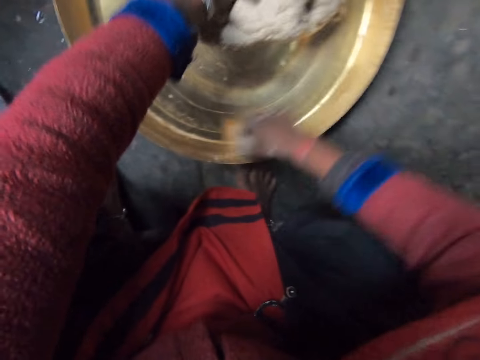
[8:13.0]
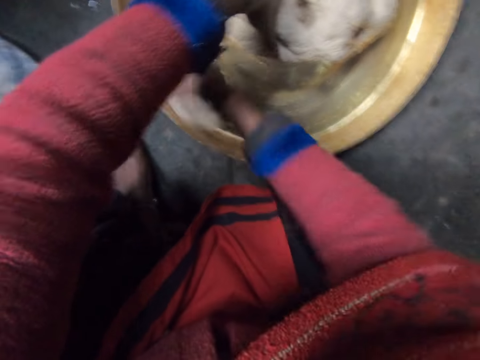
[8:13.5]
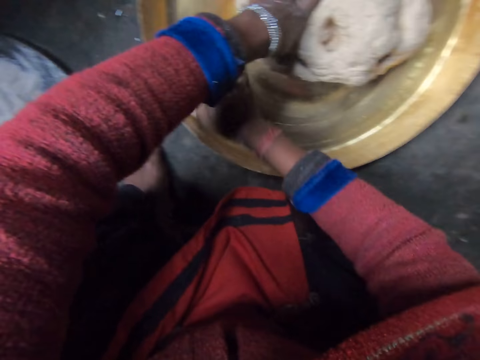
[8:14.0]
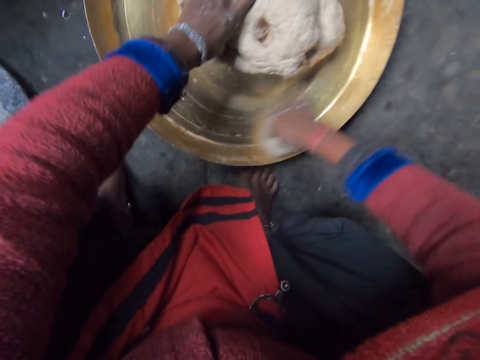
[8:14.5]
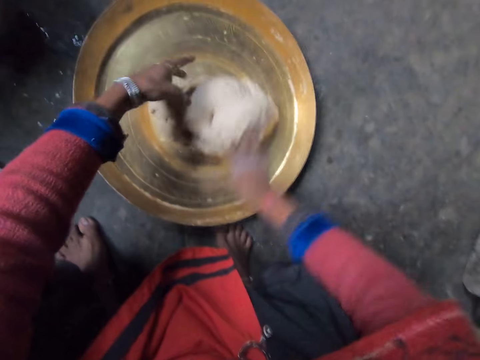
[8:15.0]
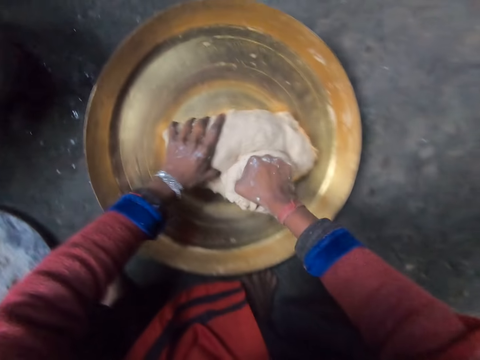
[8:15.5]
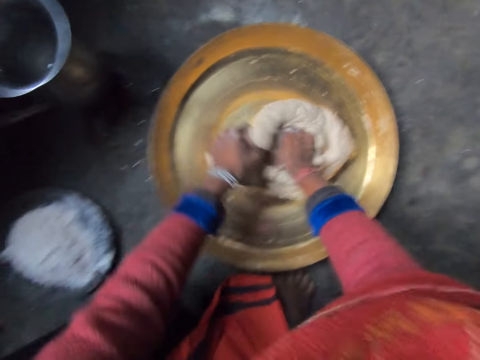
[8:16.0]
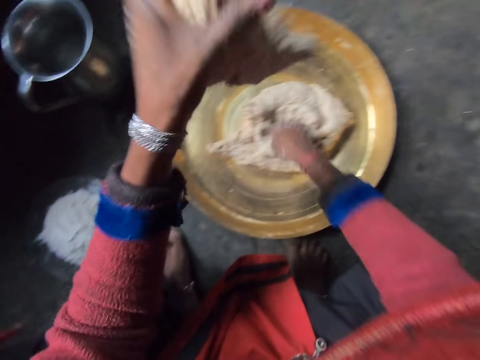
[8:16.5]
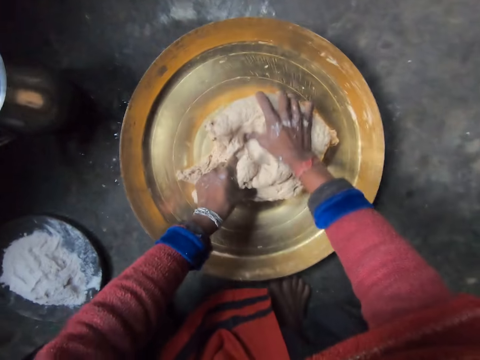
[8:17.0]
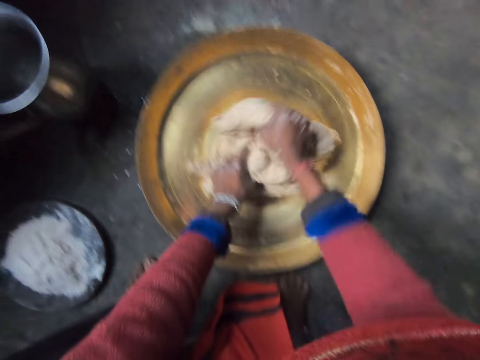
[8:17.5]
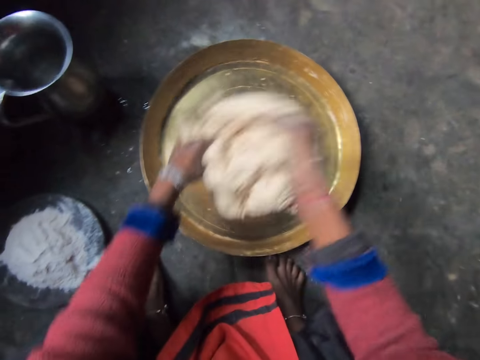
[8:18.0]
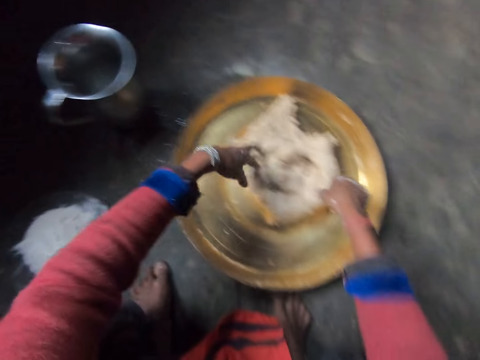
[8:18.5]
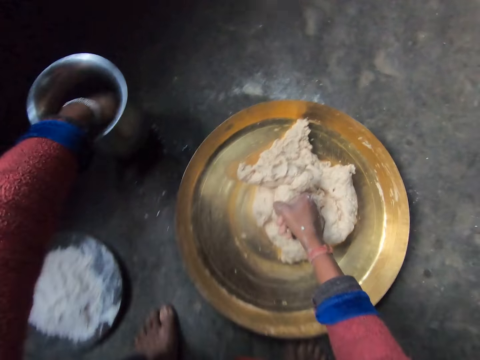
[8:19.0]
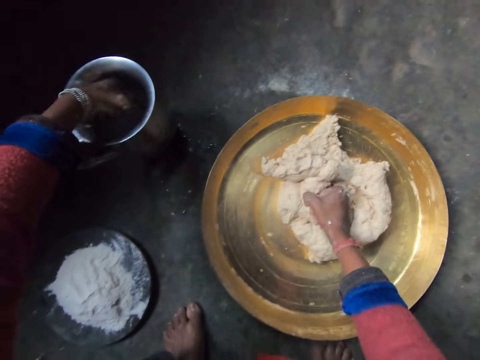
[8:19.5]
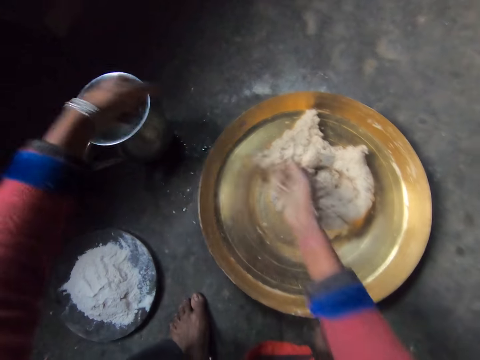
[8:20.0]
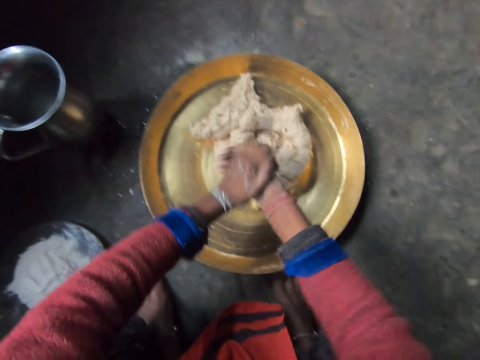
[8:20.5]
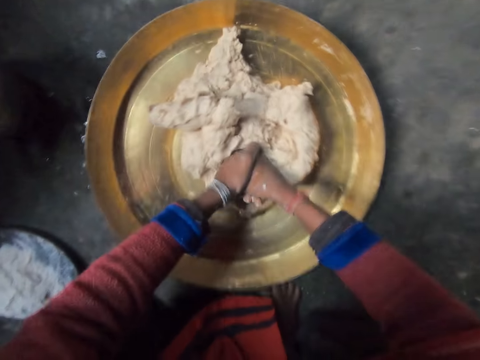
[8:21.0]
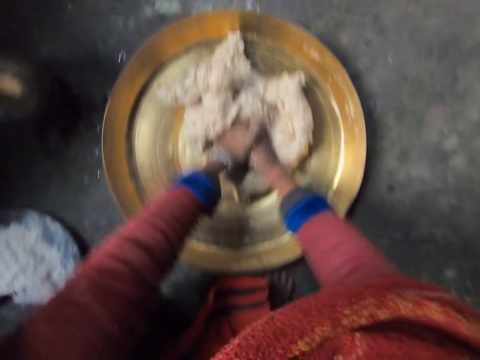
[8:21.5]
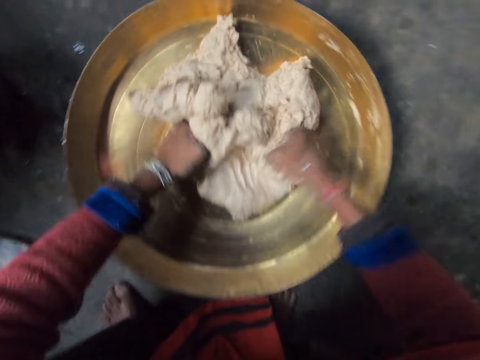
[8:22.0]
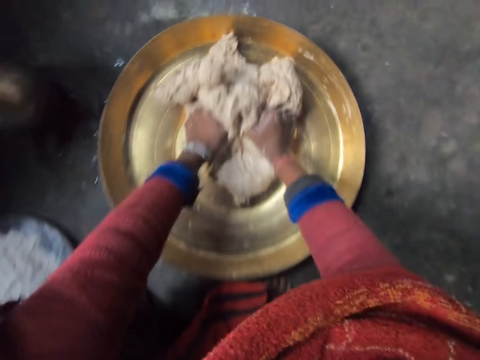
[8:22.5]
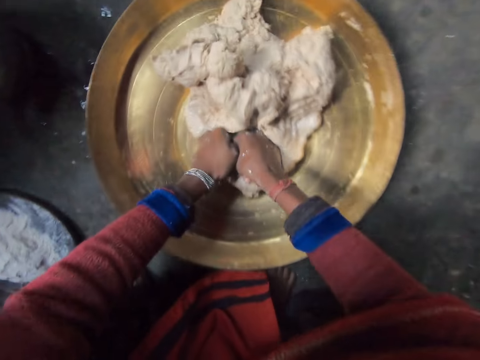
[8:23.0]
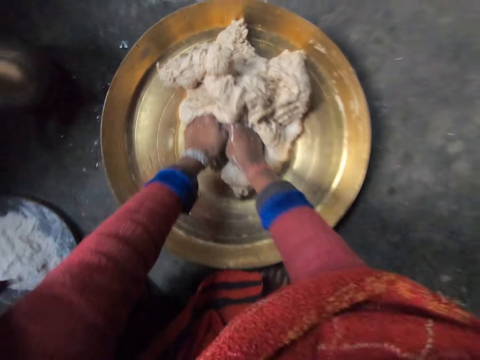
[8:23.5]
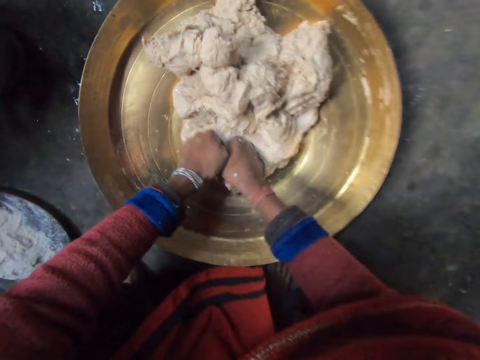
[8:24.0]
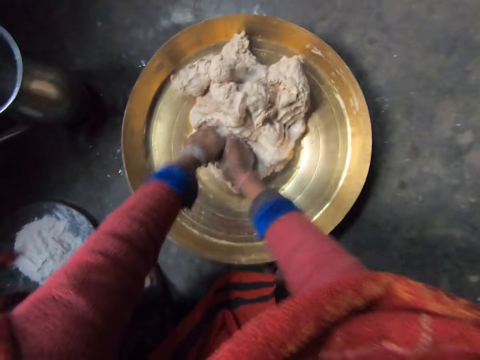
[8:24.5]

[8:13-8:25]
The camera wearer kneads the flour in the tray with her hands. She puts the dough on the dough, holds the dough, cuts the dough with her hand, lifts the dough, puts the dough on the dough and kneads the dough with both hands. She flips the dough. She takes water from the container or jug with her left hand. She lifts the dough and puts the dough in the tray. She puts her hand in the jug. She rubs her hands together. She removes her hand from the jug. She puts water on her hand. She kneads the flour in the tray with her hands.

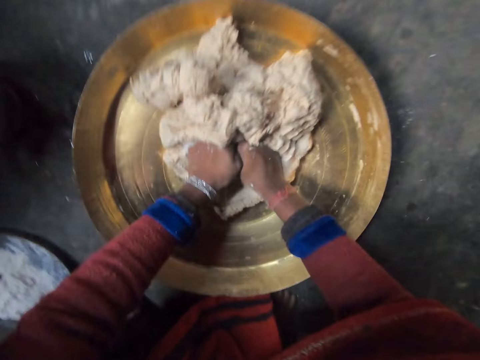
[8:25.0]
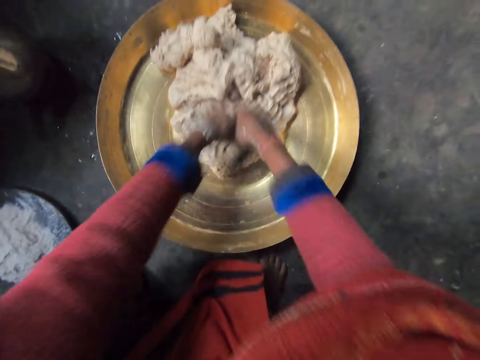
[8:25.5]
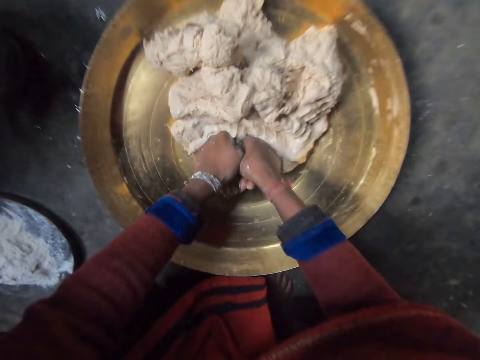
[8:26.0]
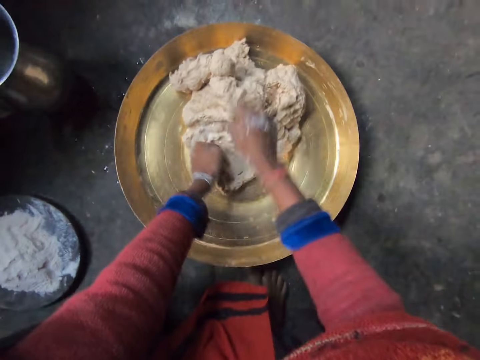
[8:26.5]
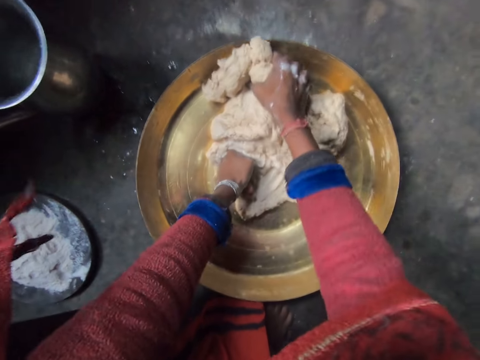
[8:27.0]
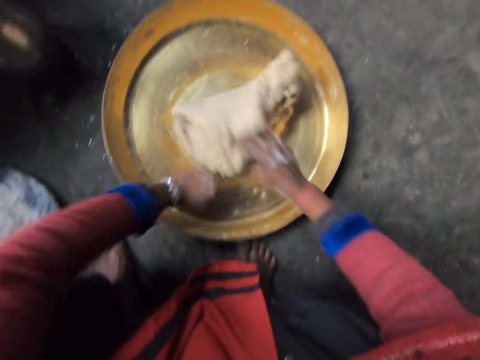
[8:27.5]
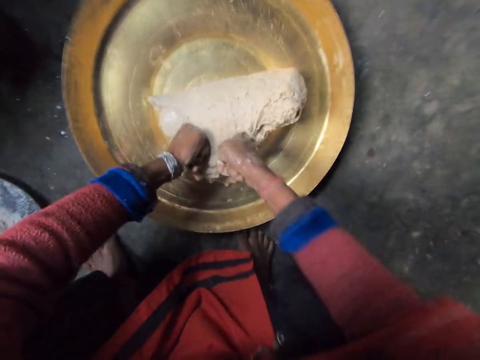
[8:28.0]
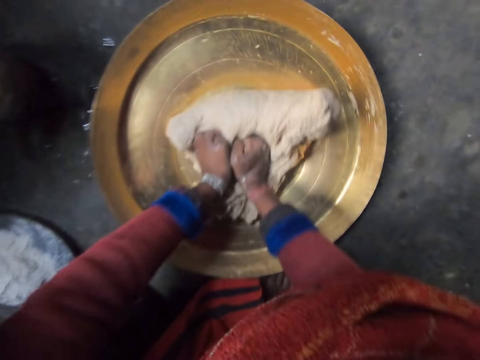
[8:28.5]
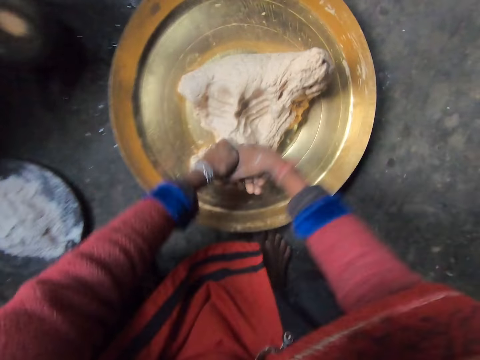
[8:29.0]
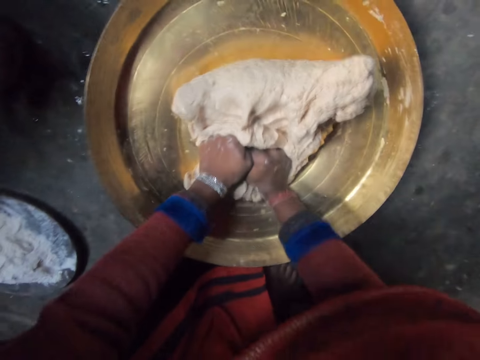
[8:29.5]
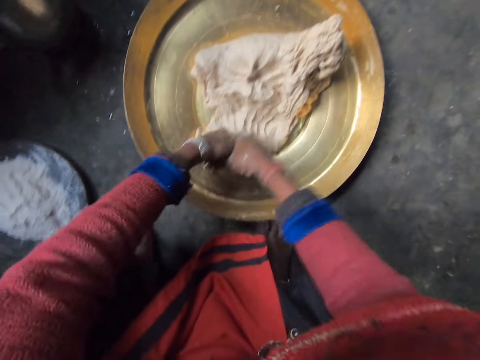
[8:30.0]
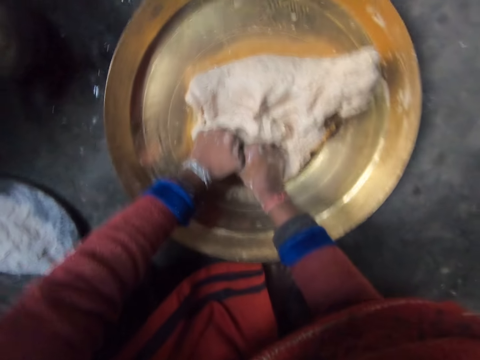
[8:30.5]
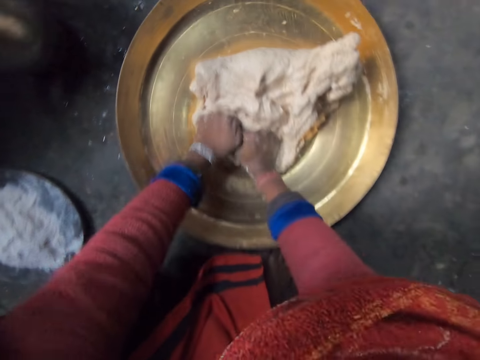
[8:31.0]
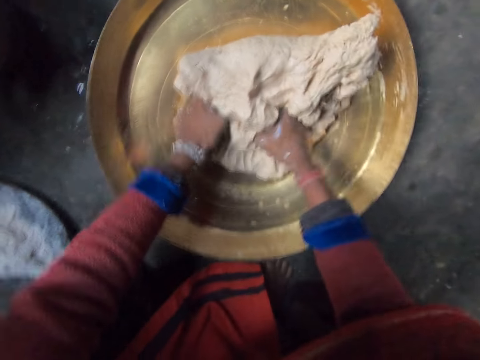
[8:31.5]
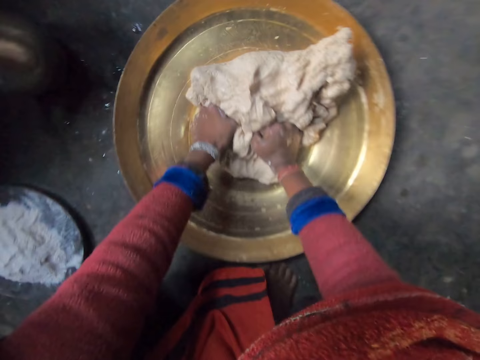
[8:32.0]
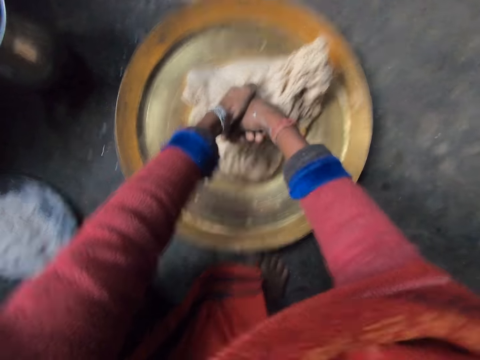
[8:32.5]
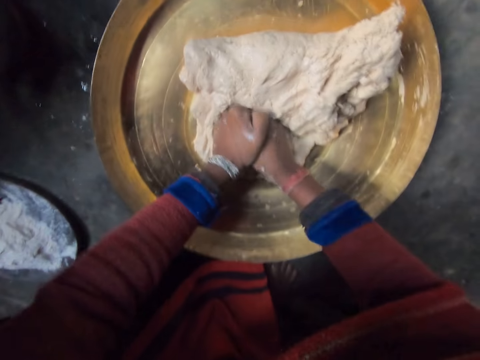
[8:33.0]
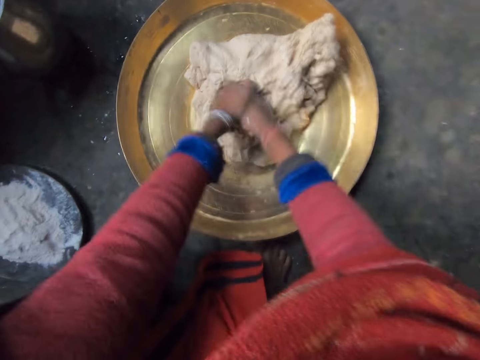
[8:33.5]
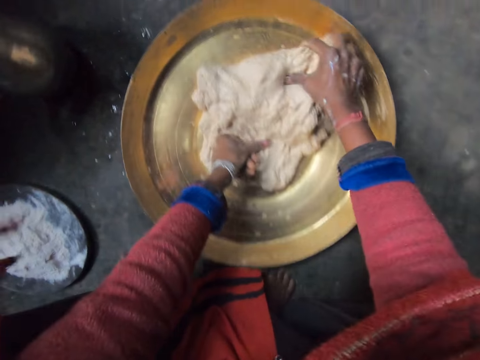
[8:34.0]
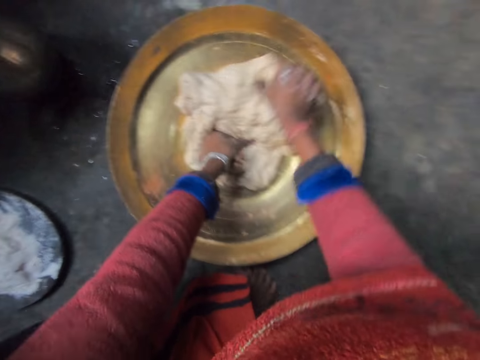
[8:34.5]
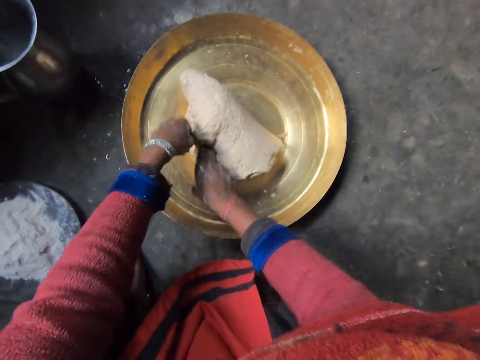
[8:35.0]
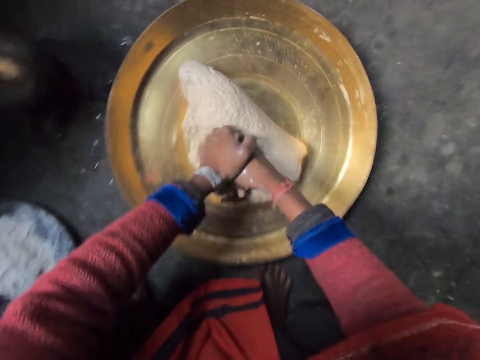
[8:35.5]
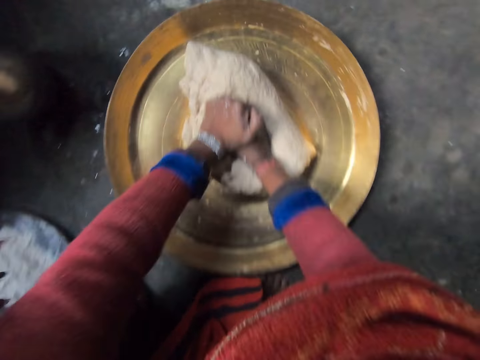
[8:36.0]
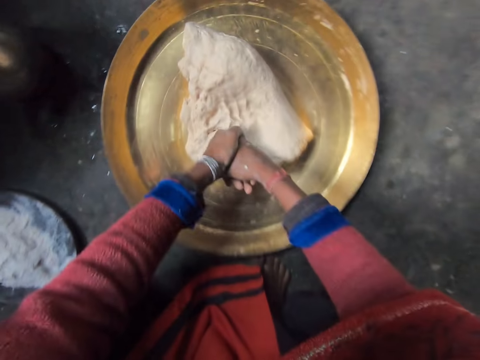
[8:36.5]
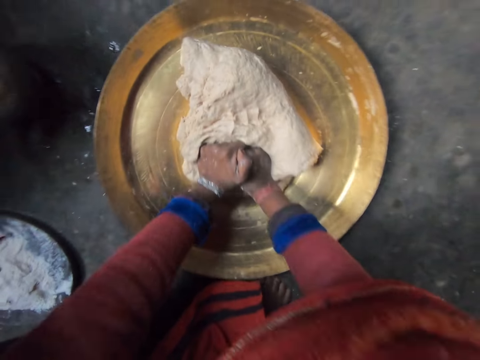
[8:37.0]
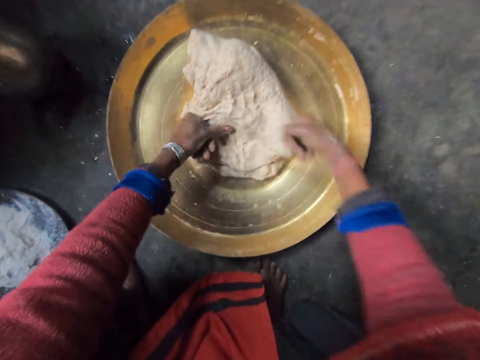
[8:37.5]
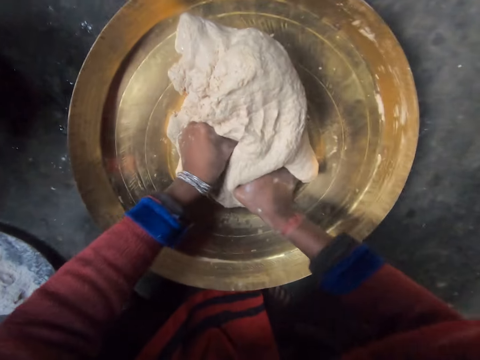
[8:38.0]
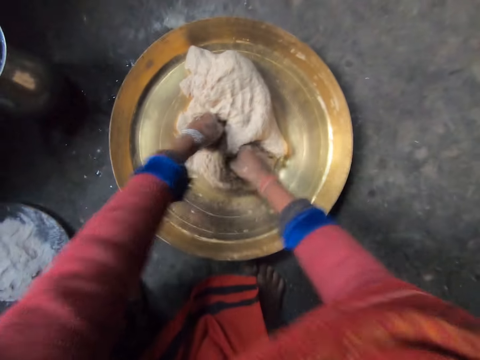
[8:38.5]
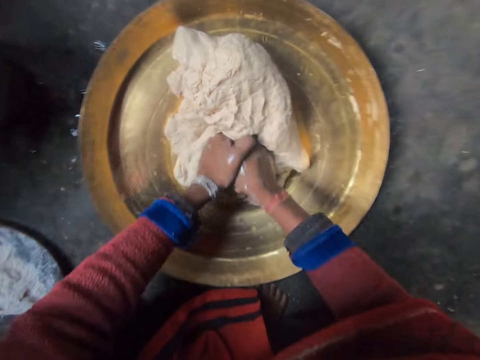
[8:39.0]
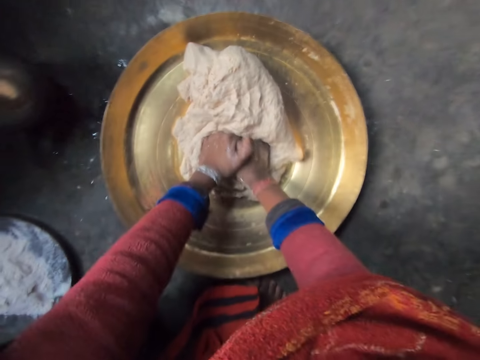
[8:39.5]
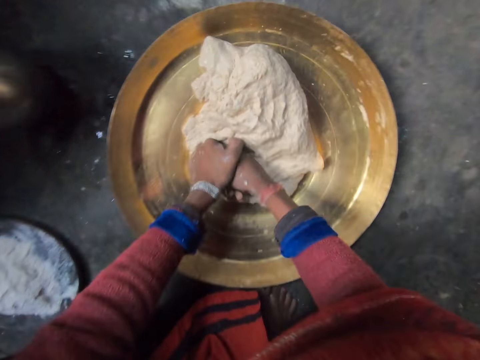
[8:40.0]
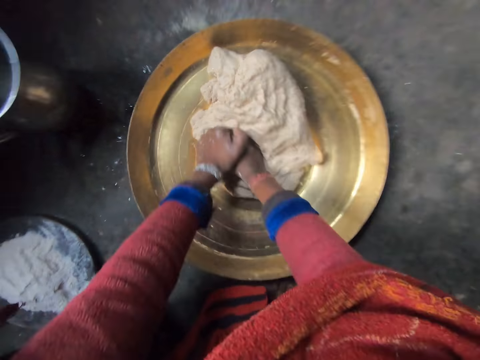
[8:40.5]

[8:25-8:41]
The camera wearer grabs the dough with her hand, flips the dough and kneads the dough with both hands. She grabs the dough with her hand, flips the dough and kneads the dough with both hands.
